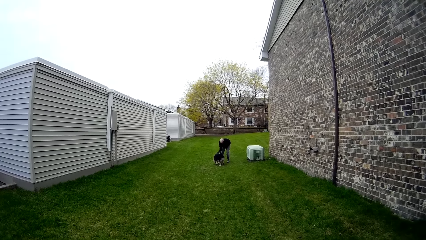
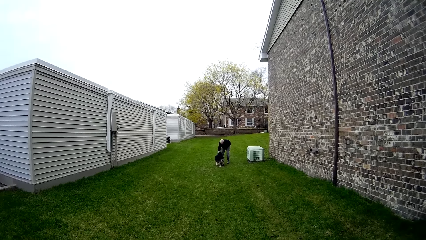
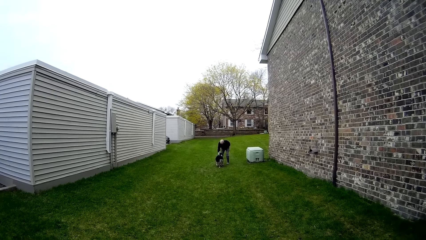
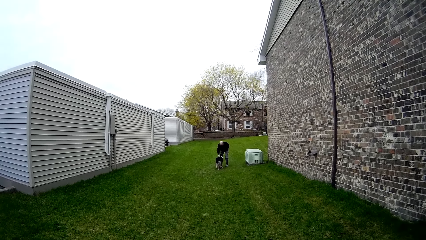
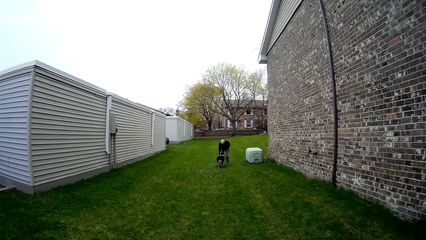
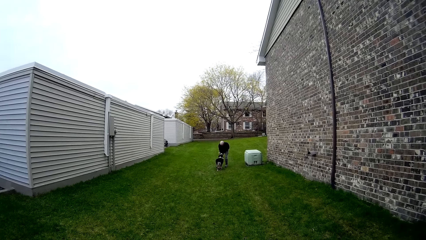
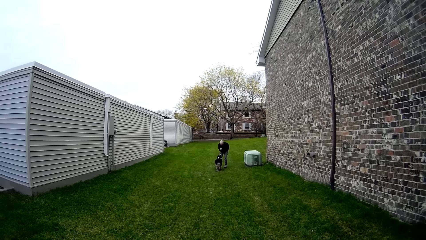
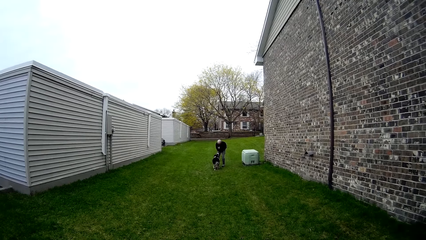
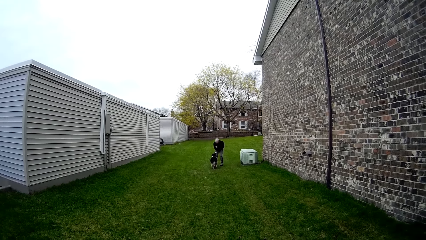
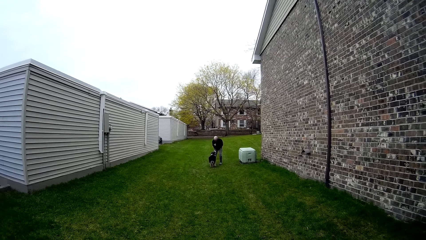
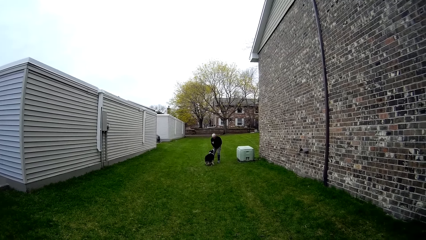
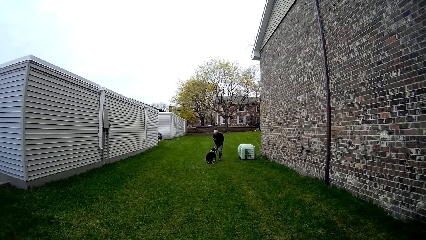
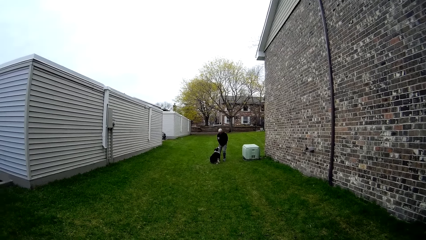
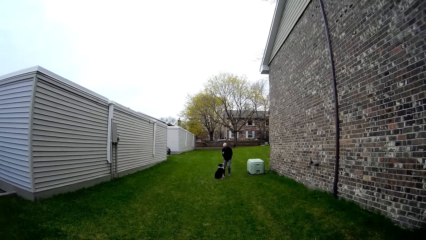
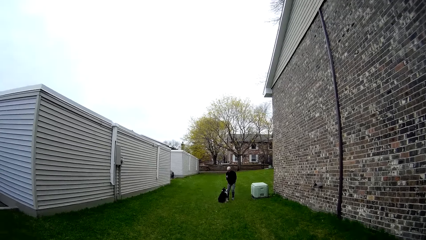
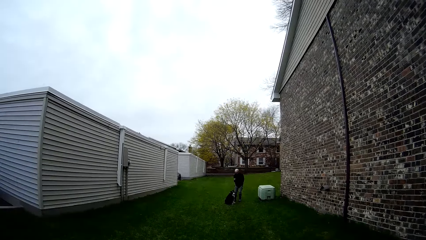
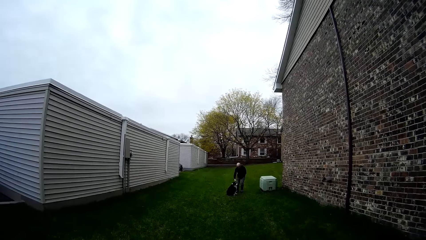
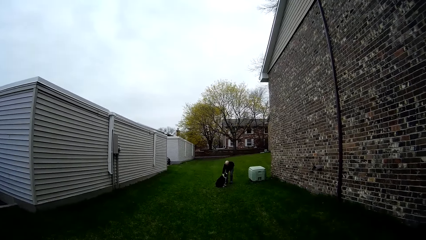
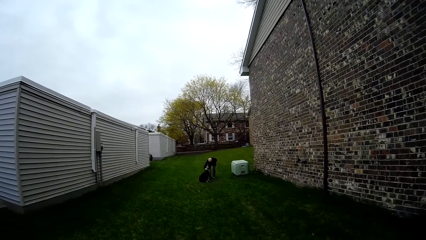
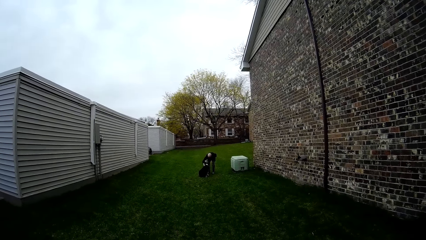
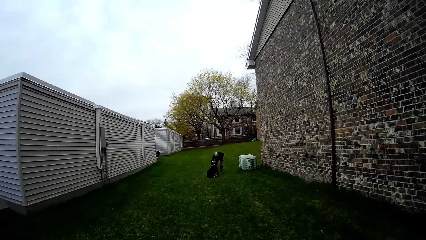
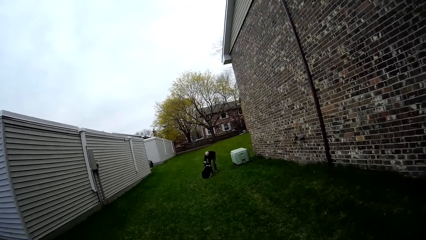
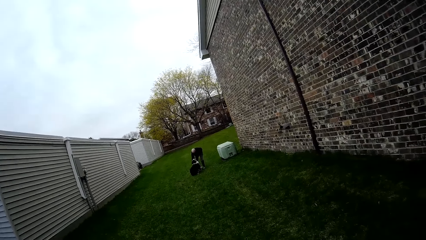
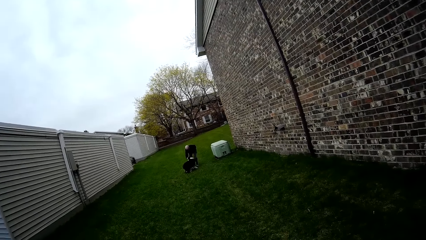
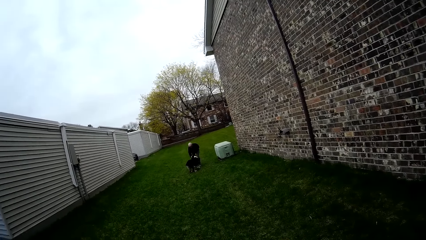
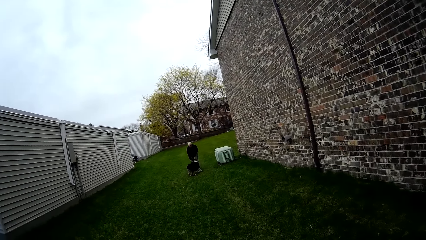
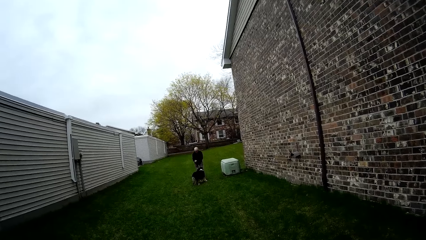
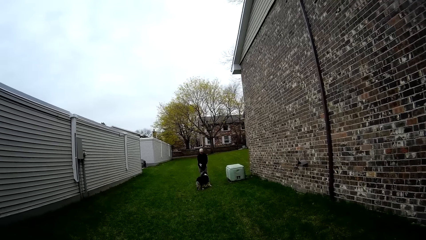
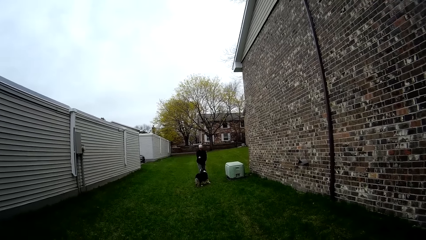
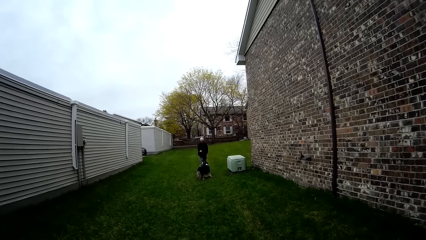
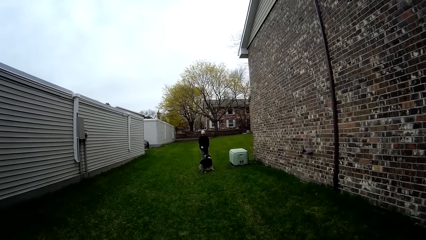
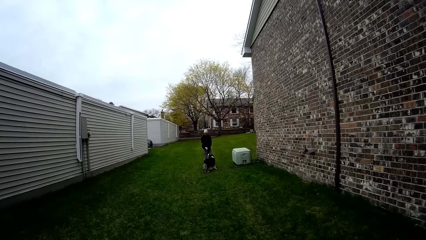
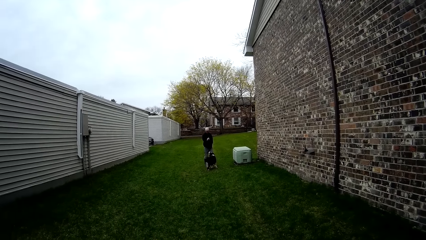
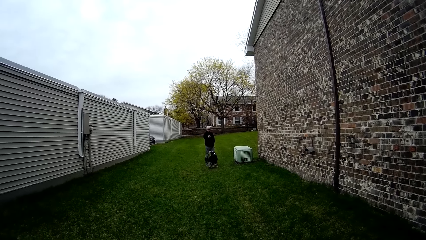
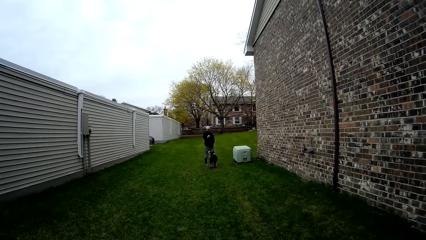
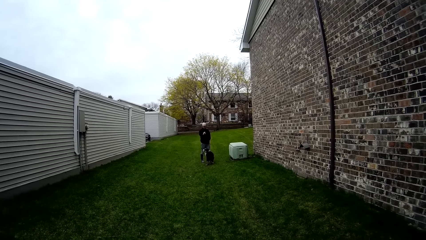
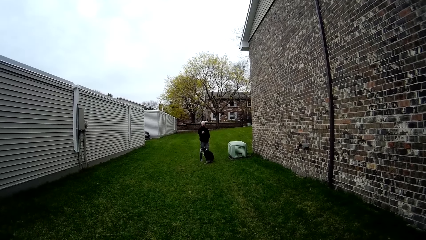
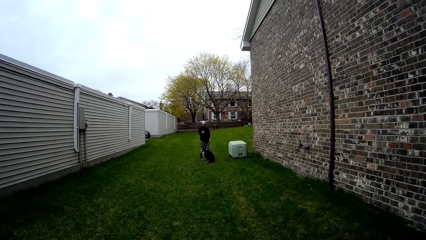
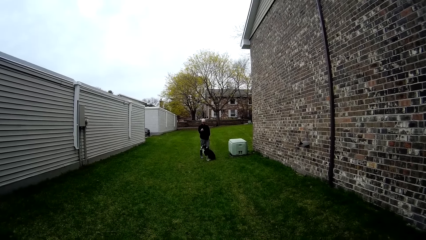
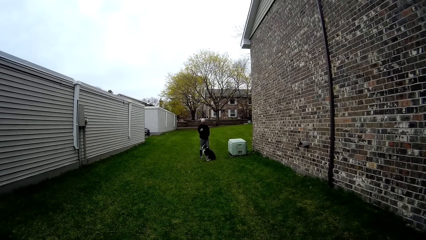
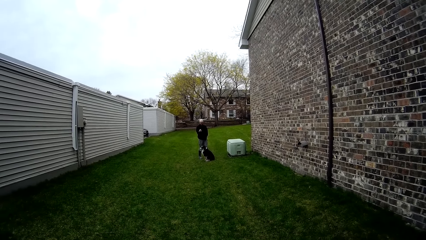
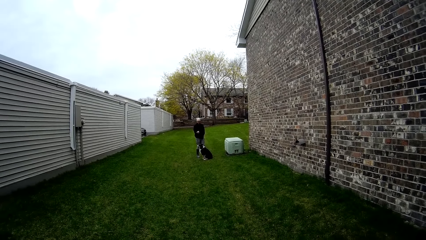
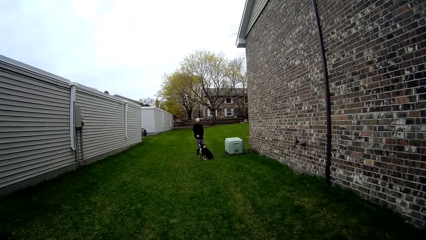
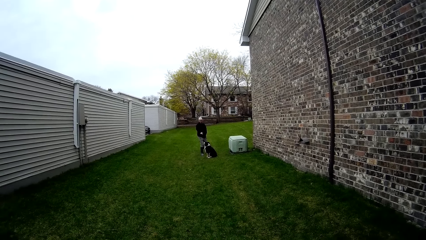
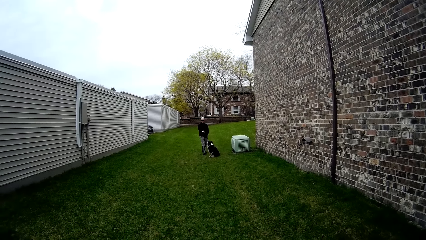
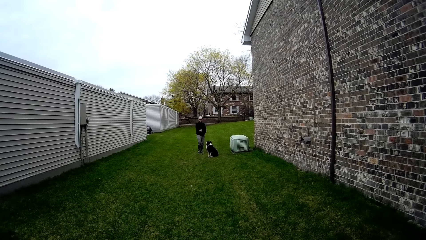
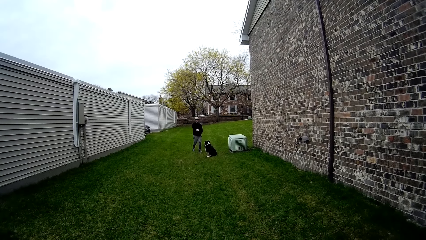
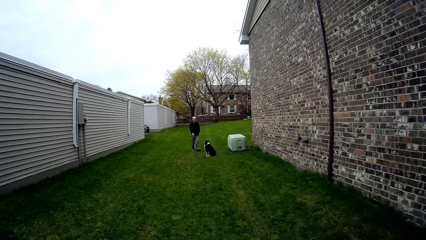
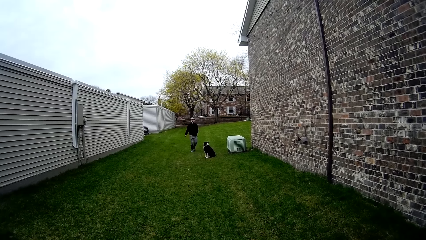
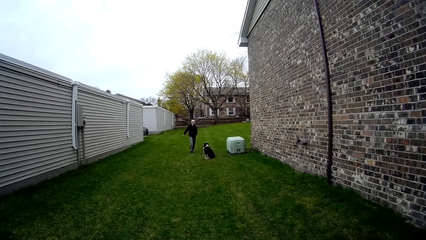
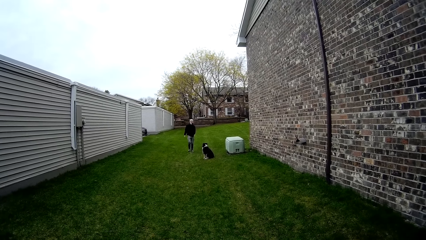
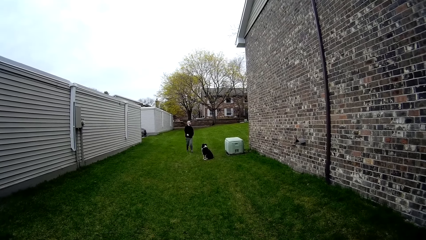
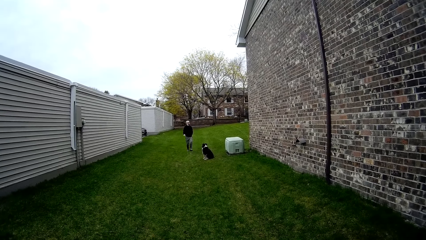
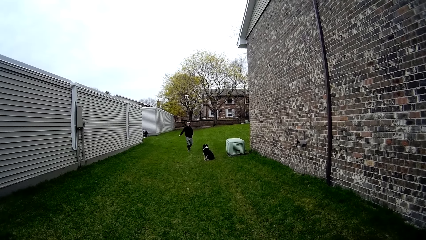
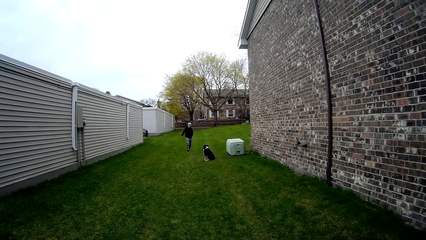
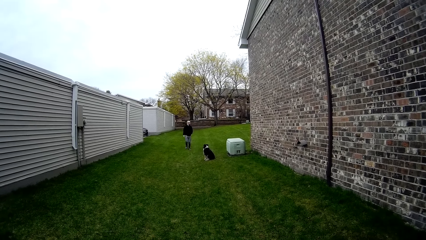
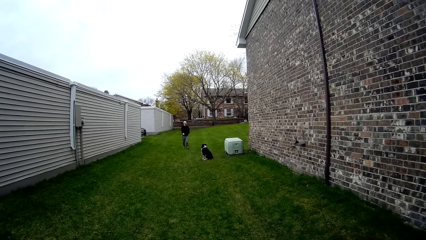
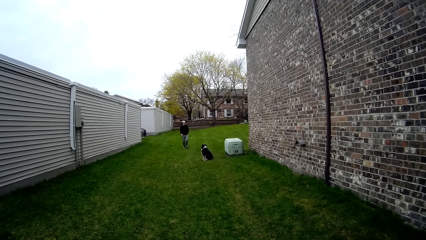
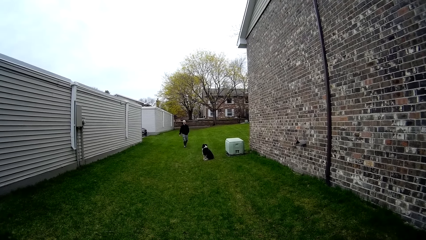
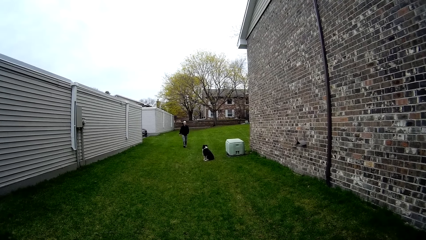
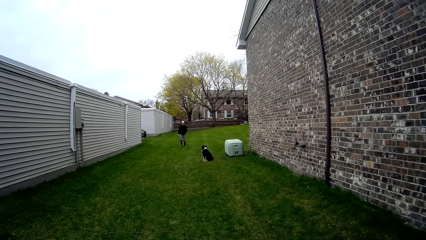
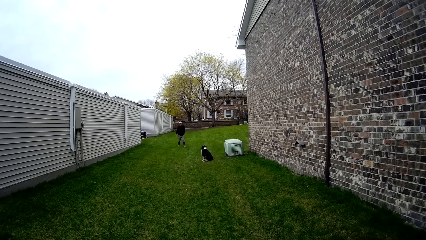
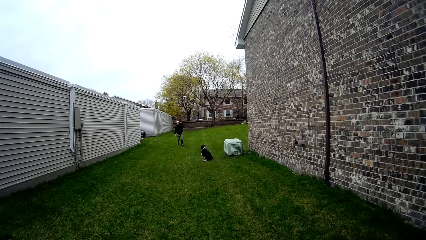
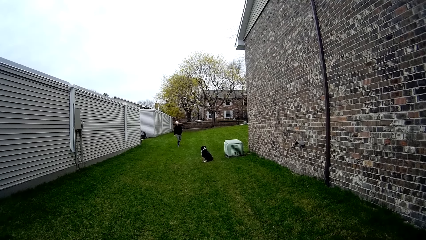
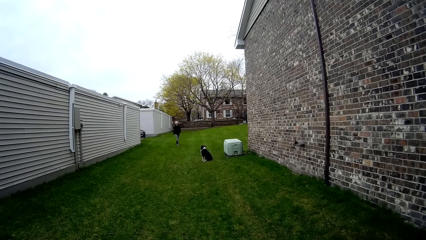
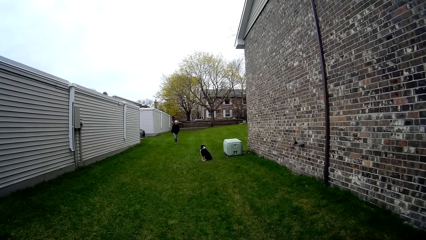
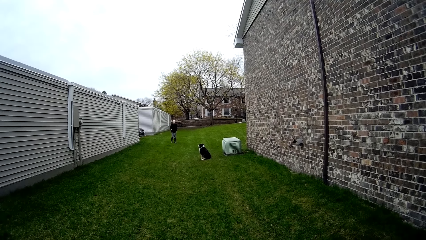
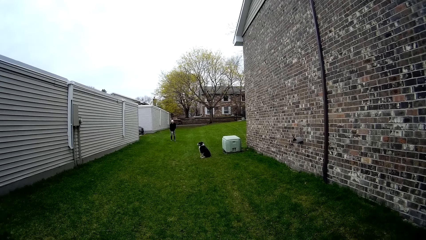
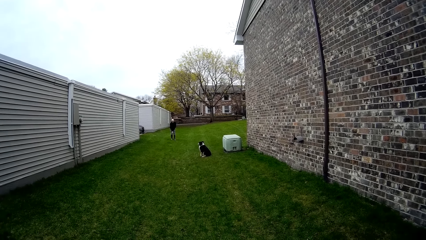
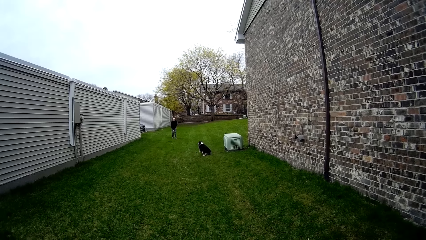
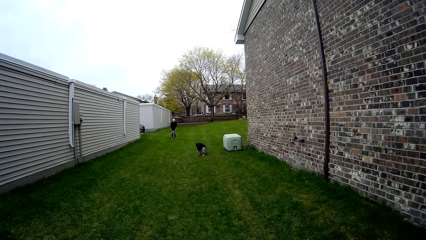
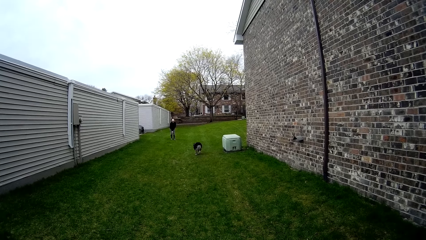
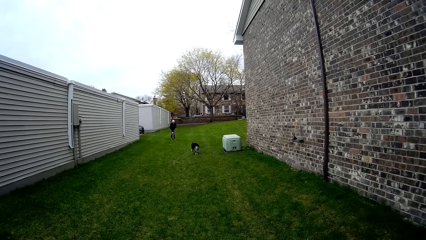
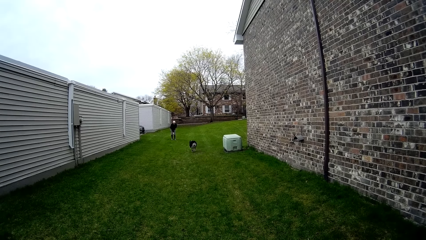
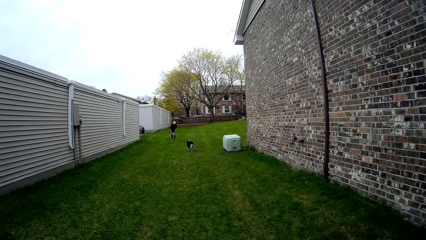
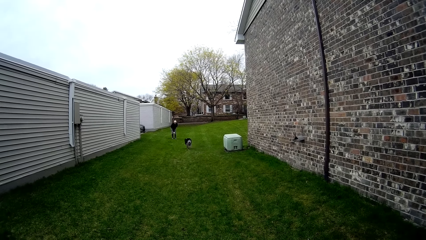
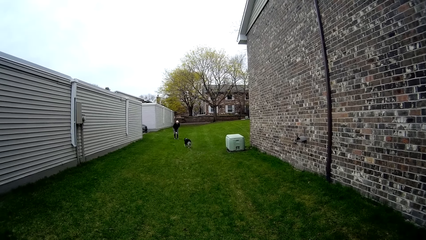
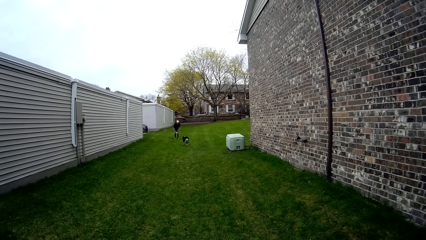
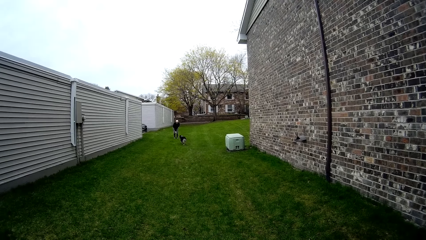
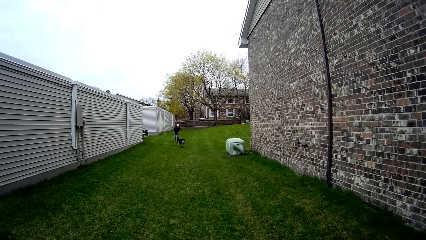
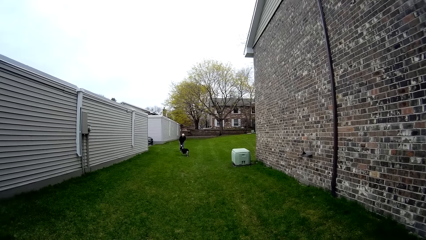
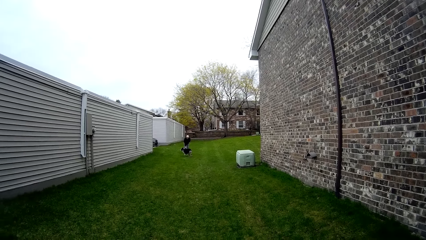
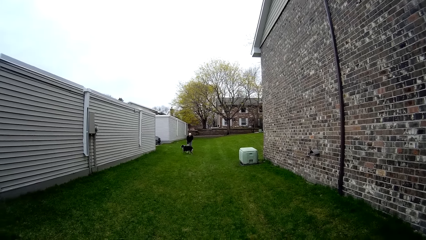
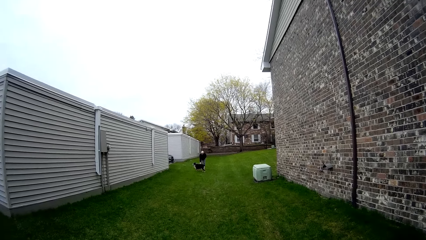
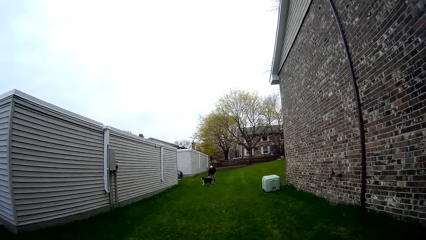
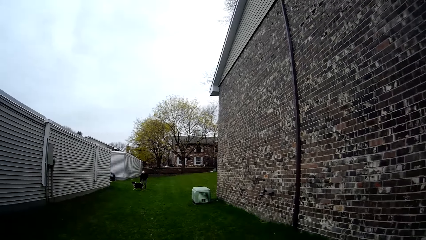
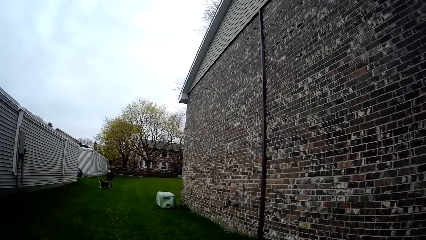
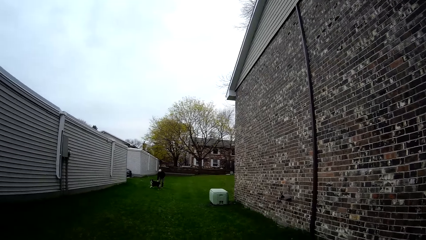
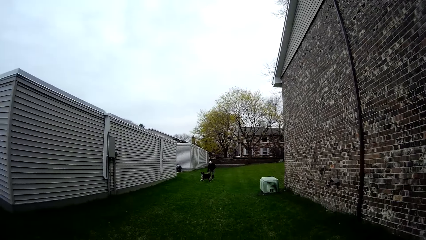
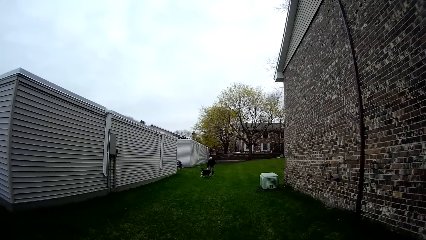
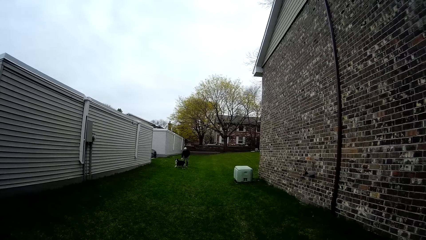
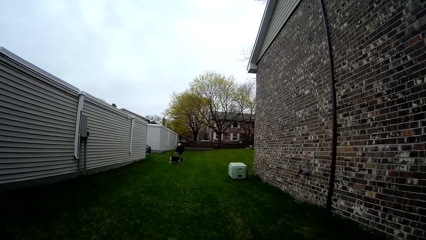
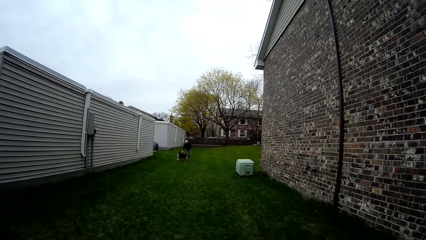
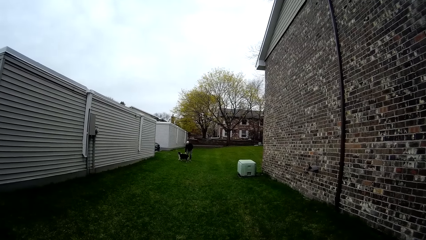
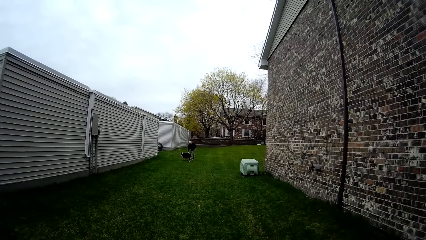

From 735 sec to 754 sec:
The camera wearer converses with a man. The man pats a dog on its head with his right hand. The man interacts with the dog. The man trains the dog through his right hand. The camera wearer converses with the man.
